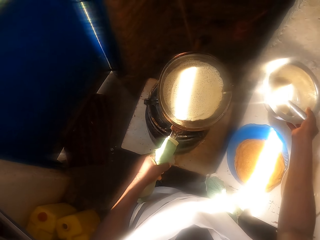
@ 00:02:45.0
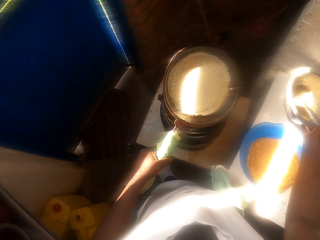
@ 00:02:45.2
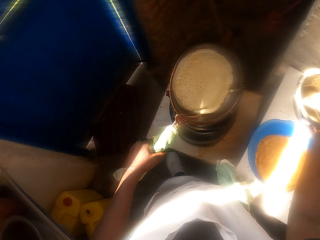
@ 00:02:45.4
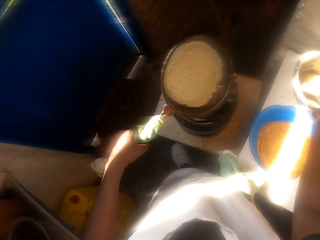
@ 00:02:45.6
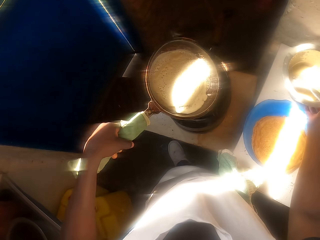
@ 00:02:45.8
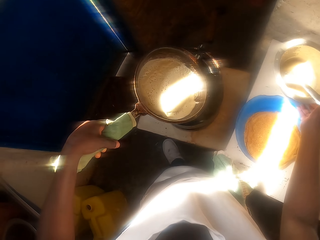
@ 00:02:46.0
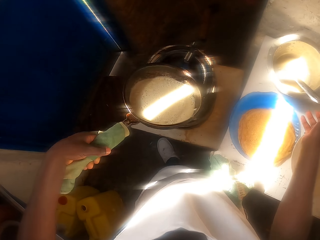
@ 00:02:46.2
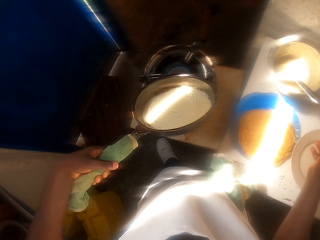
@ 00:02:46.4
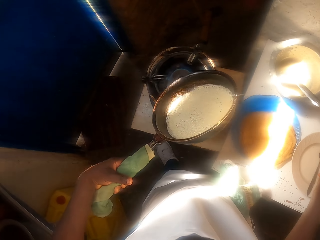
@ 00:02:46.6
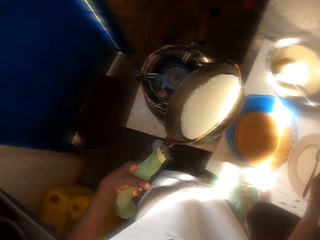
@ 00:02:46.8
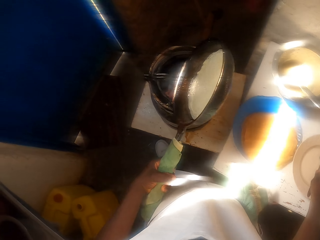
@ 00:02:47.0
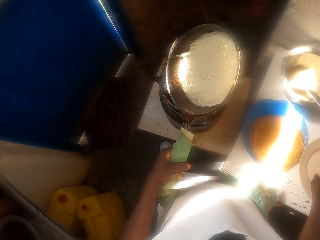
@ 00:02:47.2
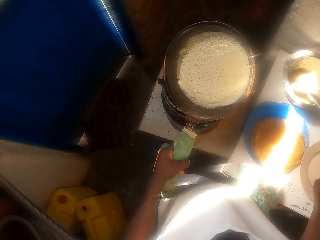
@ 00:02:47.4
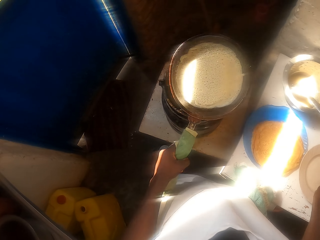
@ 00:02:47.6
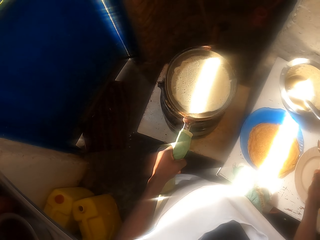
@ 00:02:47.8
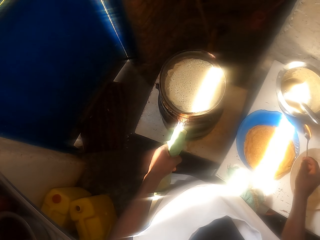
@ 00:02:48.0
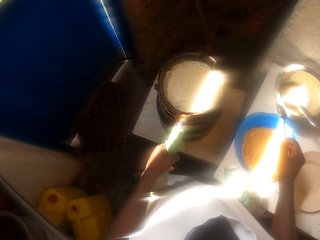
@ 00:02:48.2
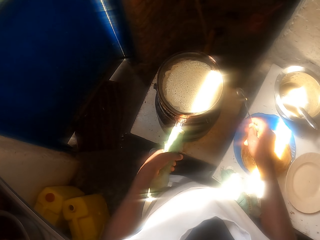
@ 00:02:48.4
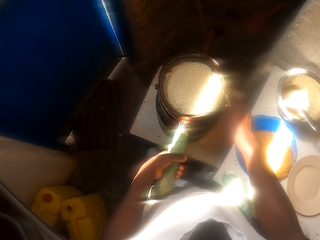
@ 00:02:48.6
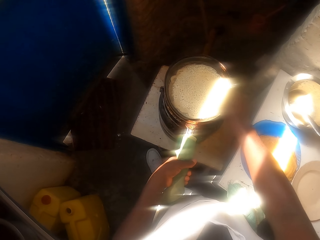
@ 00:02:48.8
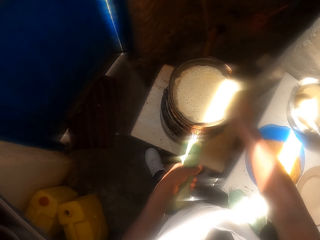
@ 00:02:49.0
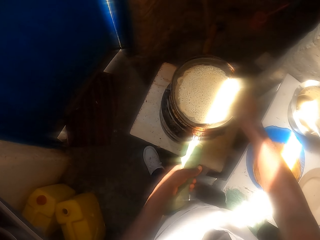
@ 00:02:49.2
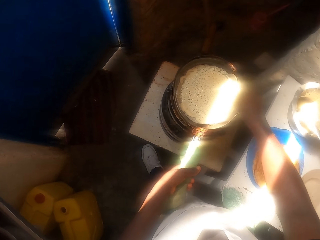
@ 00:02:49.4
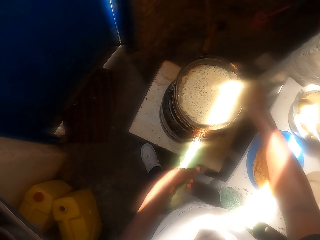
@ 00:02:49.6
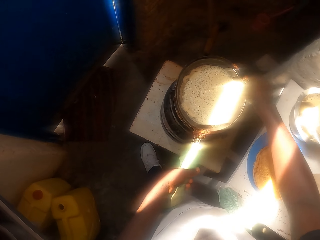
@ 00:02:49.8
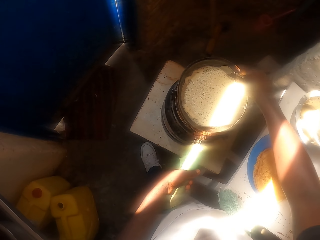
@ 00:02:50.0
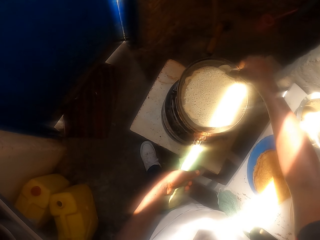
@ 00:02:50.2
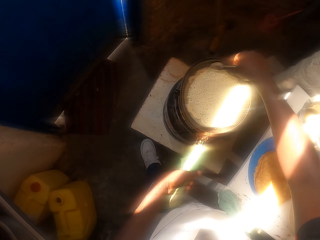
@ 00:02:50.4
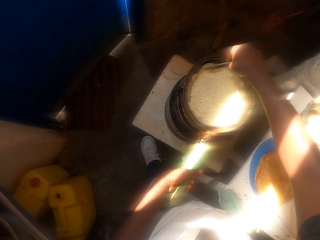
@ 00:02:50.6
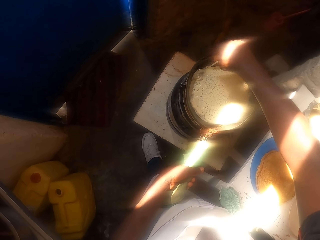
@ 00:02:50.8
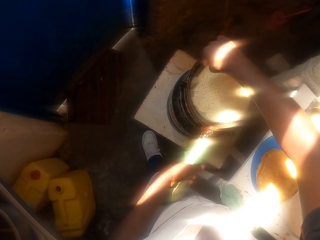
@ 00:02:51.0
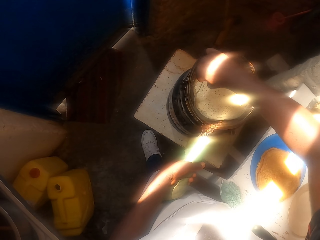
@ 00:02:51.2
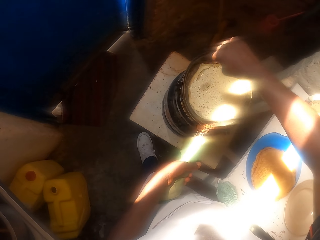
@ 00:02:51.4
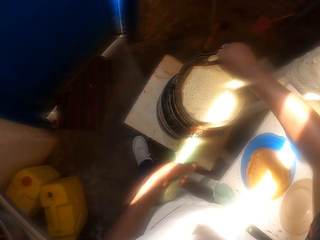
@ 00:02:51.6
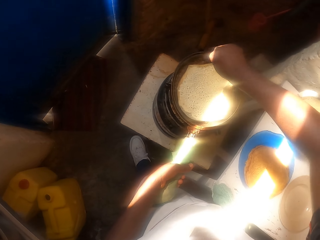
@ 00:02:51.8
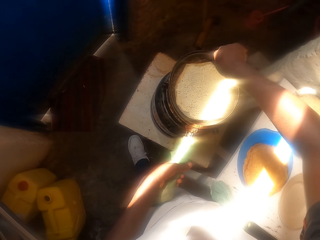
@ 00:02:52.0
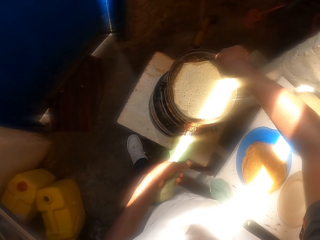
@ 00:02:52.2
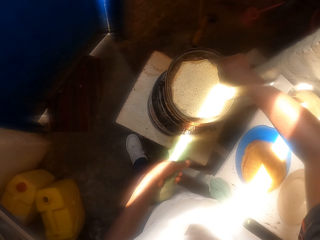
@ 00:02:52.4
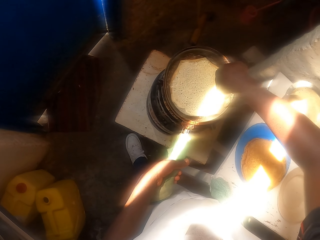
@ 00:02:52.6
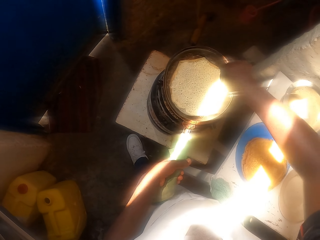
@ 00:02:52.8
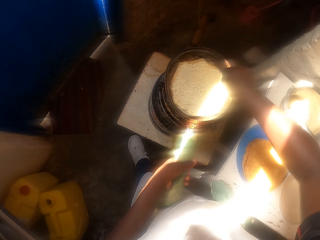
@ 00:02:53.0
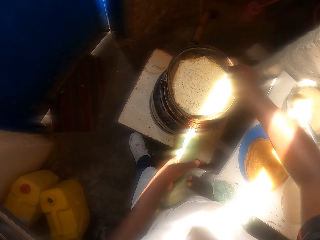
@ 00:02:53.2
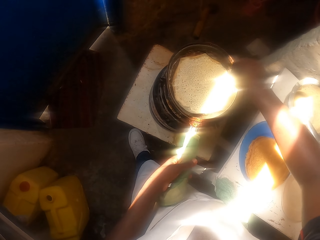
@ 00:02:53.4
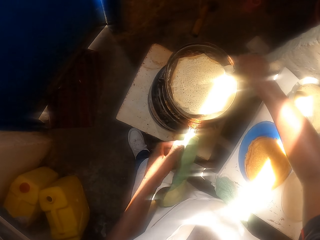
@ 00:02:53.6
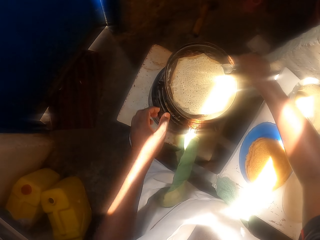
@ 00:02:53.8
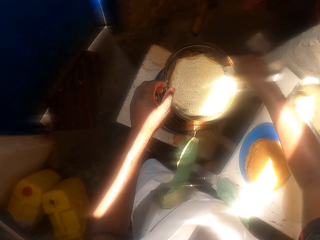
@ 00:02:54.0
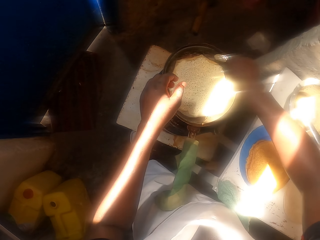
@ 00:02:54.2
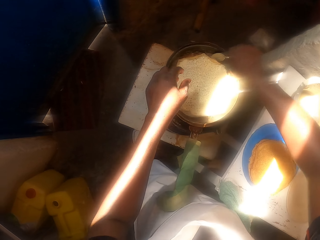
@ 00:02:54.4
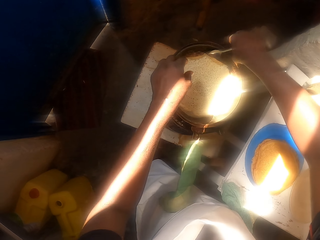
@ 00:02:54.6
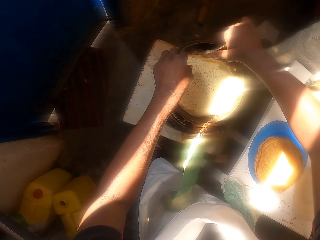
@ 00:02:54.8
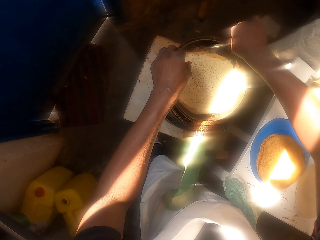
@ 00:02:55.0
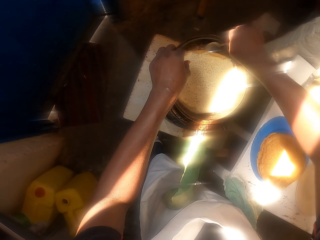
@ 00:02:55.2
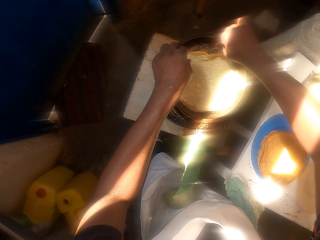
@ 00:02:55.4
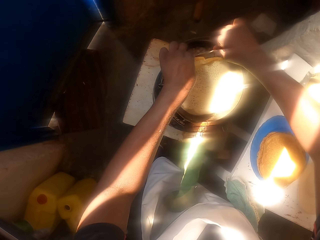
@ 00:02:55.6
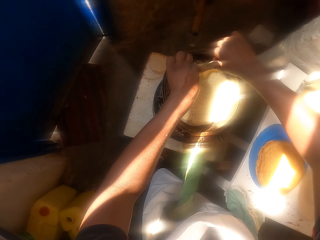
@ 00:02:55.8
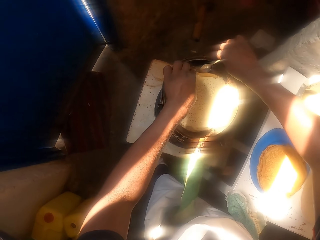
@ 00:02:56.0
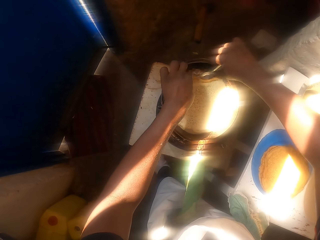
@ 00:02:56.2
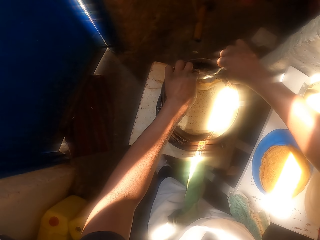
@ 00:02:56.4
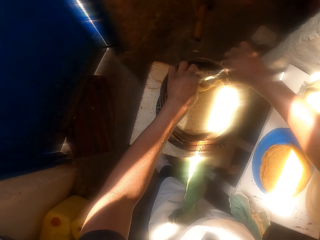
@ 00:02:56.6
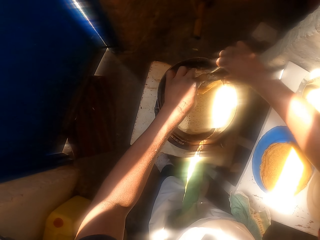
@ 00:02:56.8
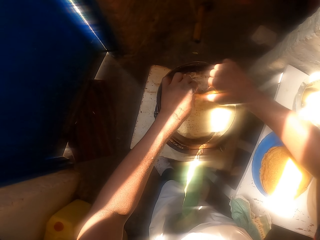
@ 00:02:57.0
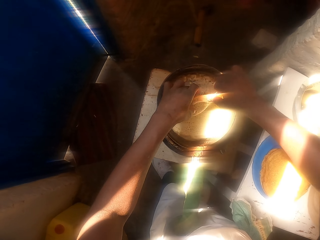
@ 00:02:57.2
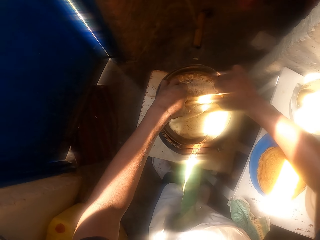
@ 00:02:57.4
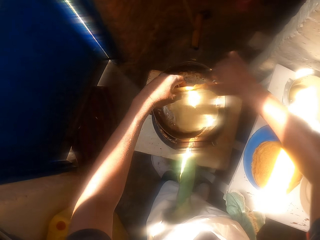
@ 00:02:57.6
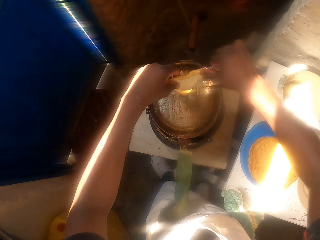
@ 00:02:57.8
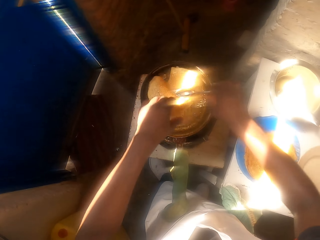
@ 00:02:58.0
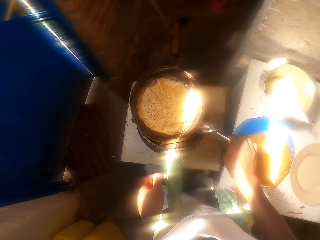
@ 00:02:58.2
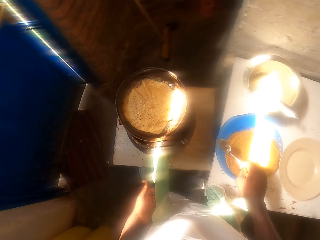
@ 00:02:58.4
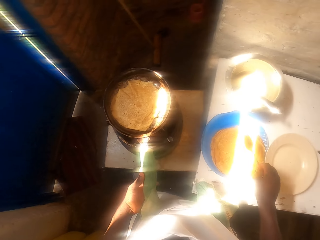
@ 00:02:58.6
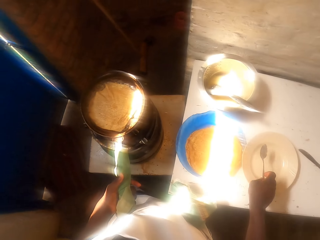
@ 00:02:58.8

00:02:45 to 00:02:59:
The camera wearer puts the cooking pot with dough on the table. They move the cooking pan around the stove fire. They rotate a frying pan. They pick up a spoon on the plate. They place the frying pan on fire. They remove the pancake from the pan with the spoon. They lift sides of the pancake with the spoon. They hold the pancake with the left hand. They lift the pancake. They turn the pancake on the cooking pan. They drop the pancake on the frying pan.
